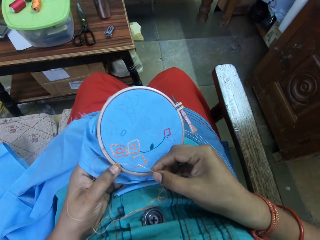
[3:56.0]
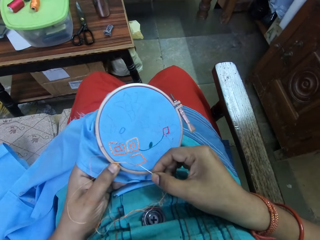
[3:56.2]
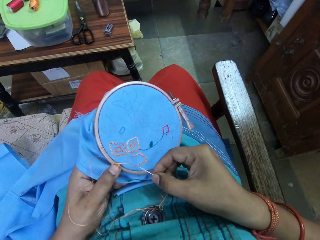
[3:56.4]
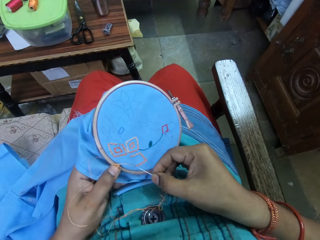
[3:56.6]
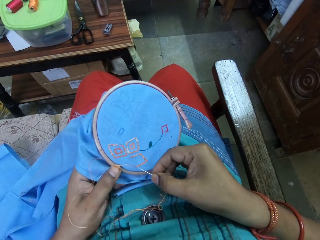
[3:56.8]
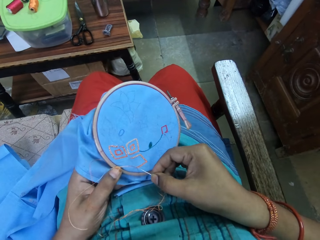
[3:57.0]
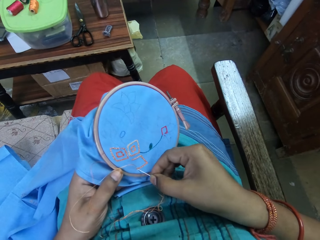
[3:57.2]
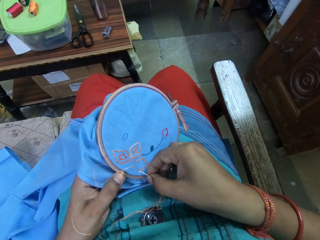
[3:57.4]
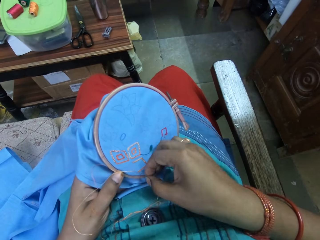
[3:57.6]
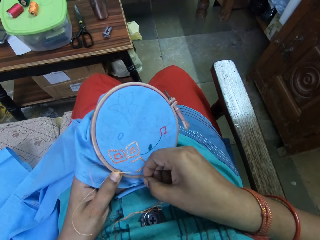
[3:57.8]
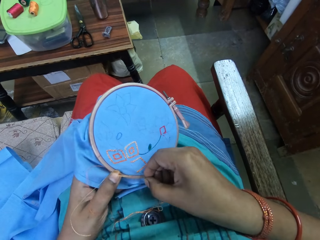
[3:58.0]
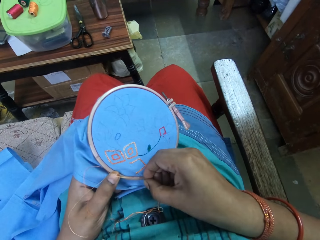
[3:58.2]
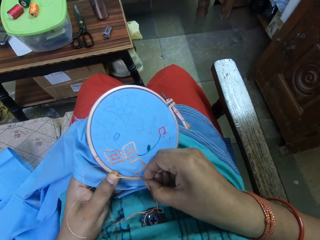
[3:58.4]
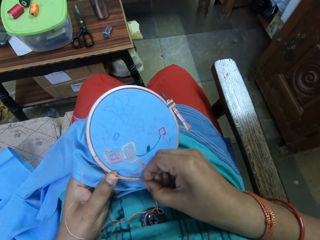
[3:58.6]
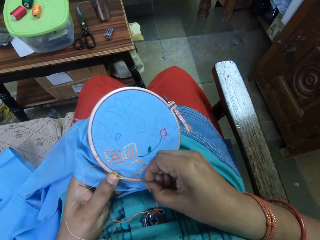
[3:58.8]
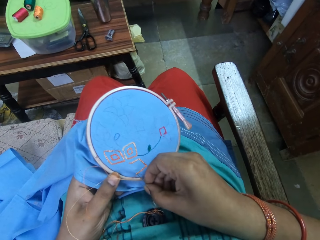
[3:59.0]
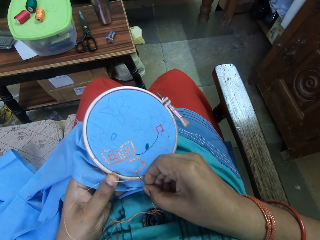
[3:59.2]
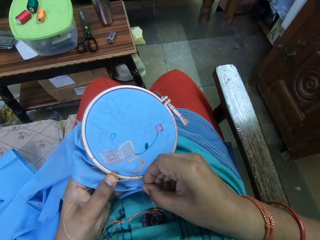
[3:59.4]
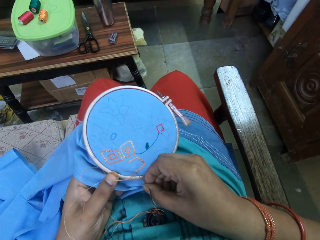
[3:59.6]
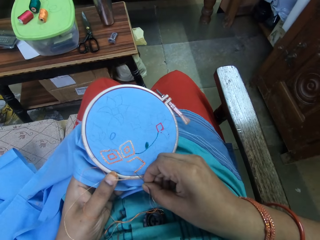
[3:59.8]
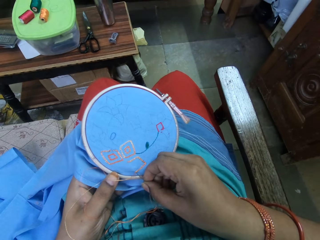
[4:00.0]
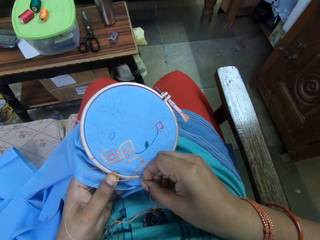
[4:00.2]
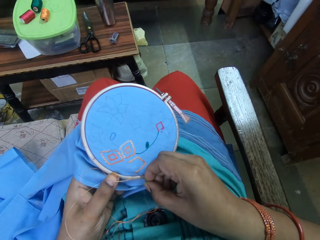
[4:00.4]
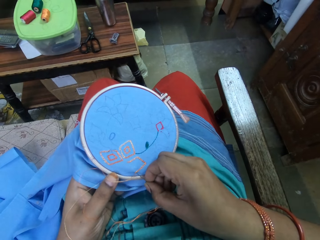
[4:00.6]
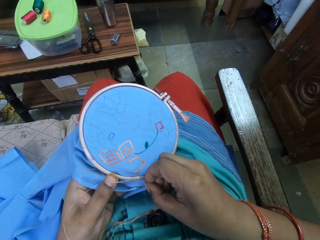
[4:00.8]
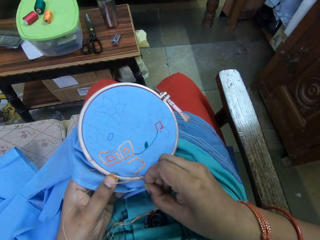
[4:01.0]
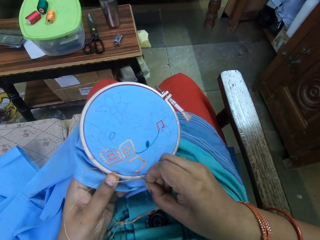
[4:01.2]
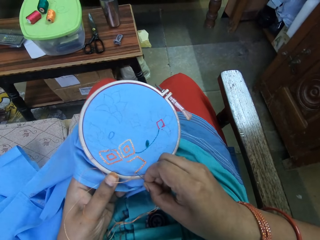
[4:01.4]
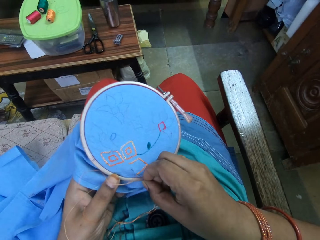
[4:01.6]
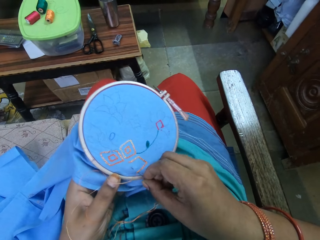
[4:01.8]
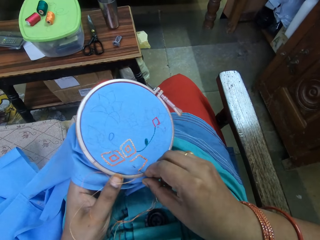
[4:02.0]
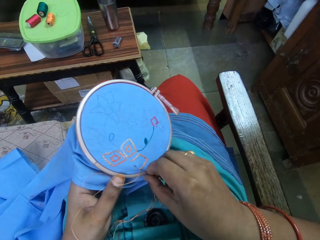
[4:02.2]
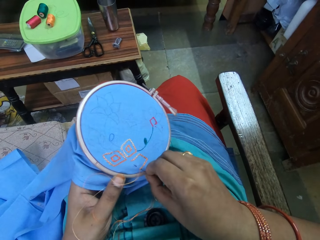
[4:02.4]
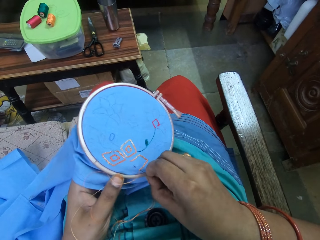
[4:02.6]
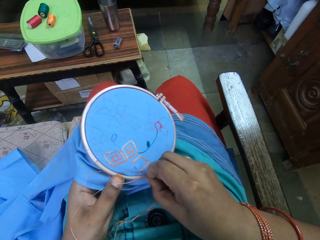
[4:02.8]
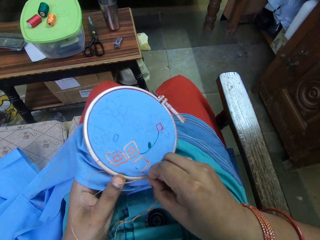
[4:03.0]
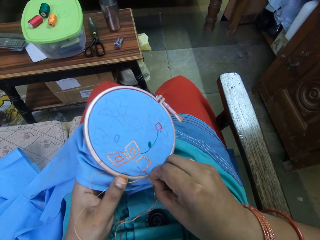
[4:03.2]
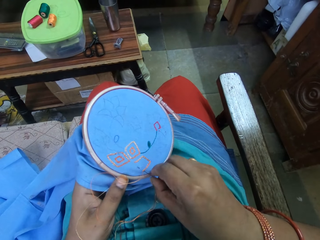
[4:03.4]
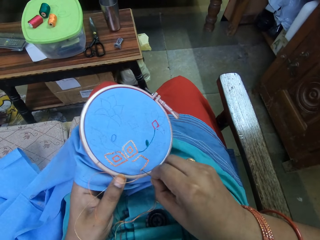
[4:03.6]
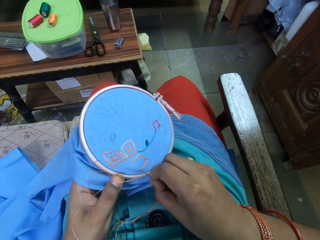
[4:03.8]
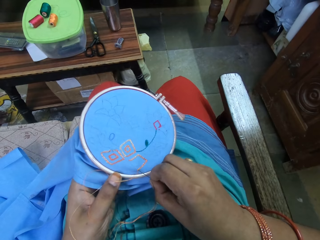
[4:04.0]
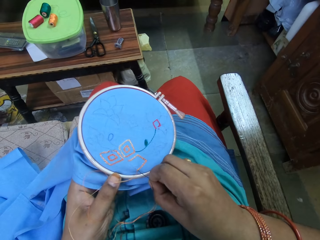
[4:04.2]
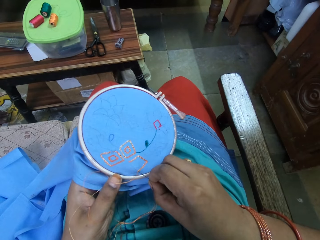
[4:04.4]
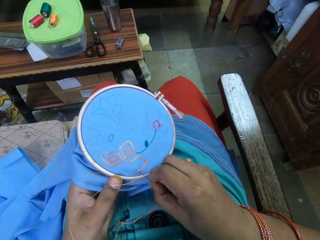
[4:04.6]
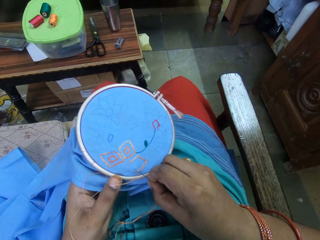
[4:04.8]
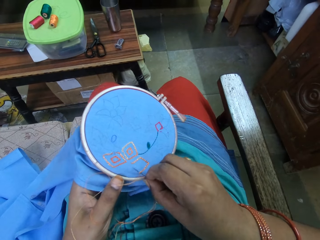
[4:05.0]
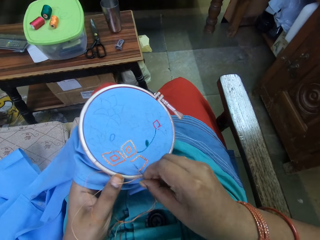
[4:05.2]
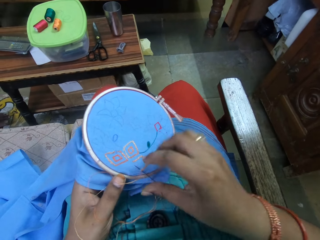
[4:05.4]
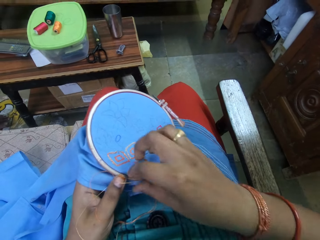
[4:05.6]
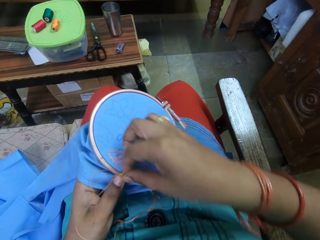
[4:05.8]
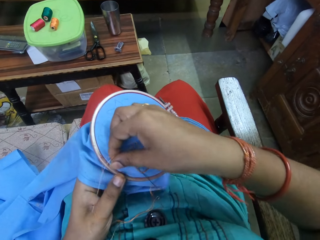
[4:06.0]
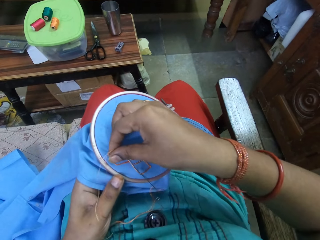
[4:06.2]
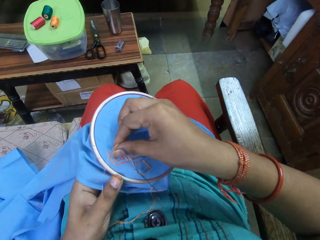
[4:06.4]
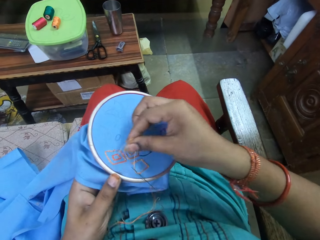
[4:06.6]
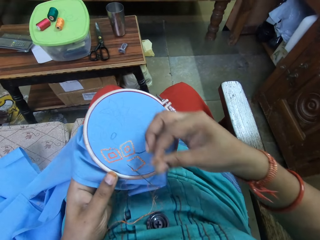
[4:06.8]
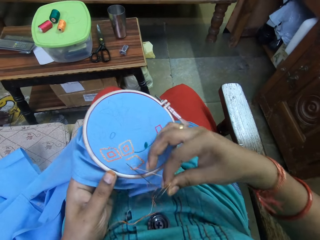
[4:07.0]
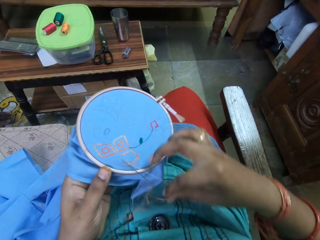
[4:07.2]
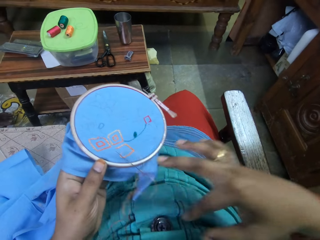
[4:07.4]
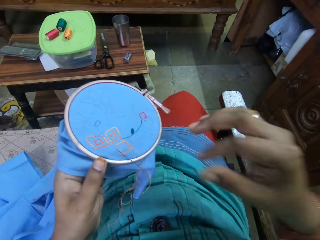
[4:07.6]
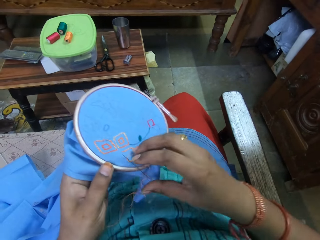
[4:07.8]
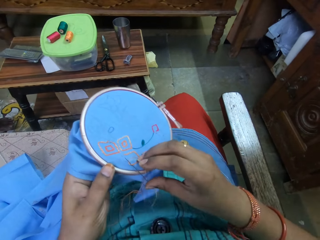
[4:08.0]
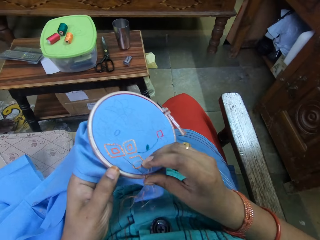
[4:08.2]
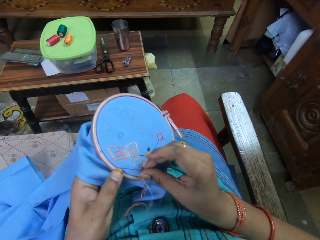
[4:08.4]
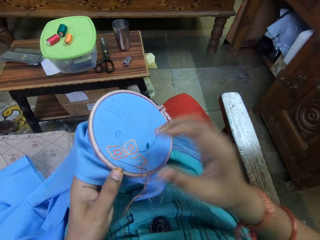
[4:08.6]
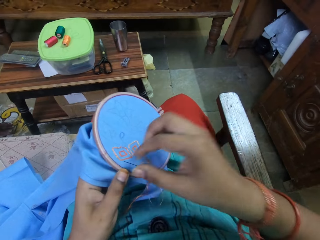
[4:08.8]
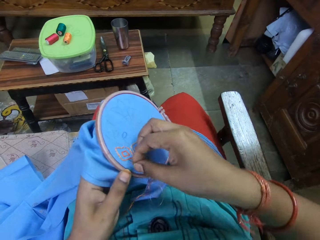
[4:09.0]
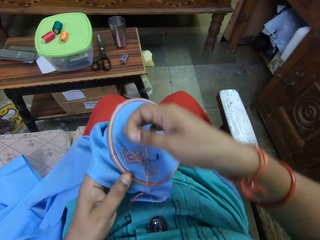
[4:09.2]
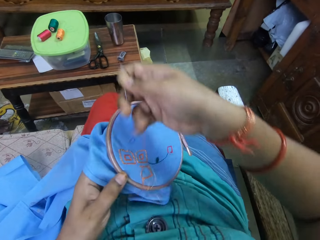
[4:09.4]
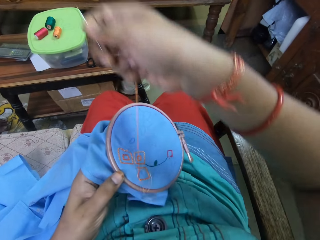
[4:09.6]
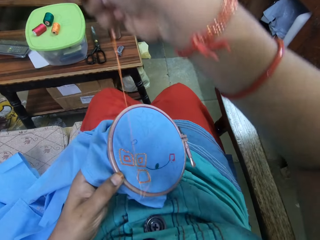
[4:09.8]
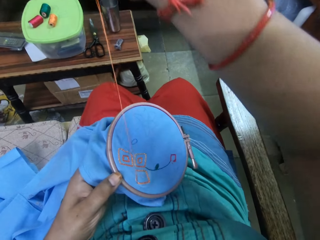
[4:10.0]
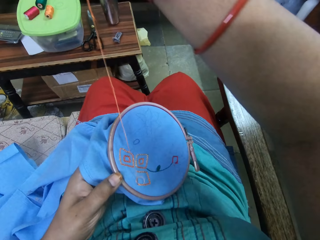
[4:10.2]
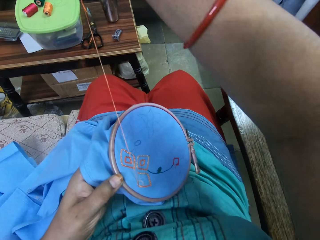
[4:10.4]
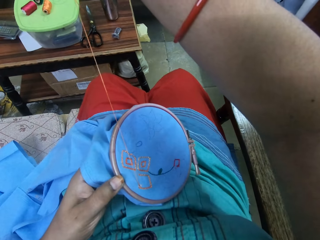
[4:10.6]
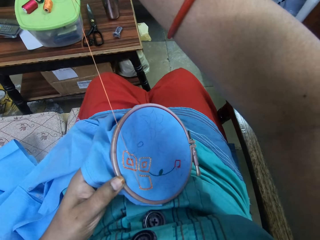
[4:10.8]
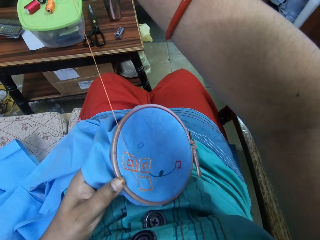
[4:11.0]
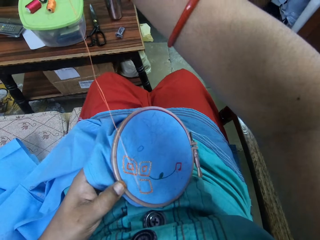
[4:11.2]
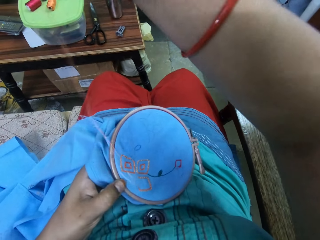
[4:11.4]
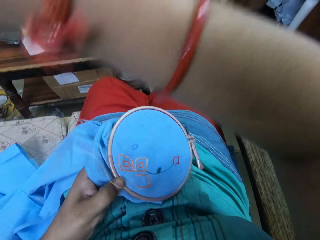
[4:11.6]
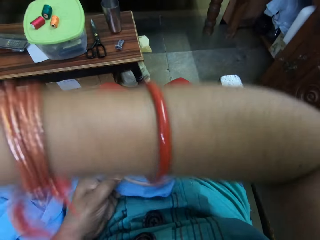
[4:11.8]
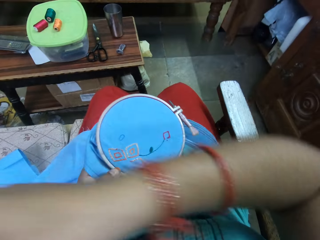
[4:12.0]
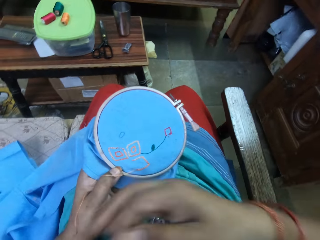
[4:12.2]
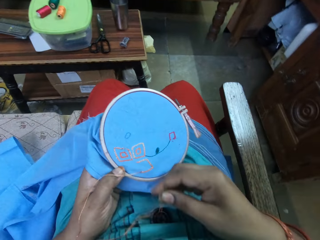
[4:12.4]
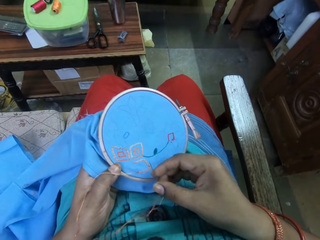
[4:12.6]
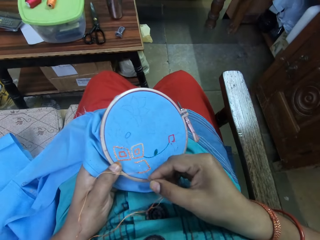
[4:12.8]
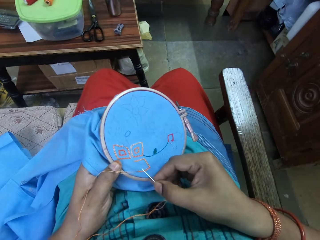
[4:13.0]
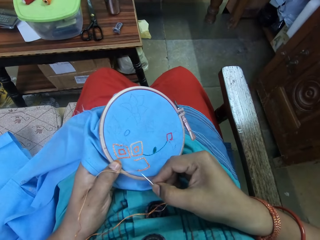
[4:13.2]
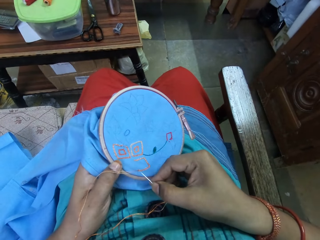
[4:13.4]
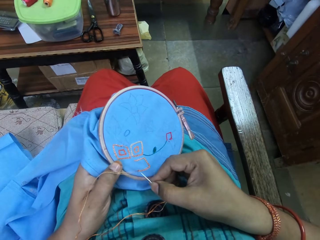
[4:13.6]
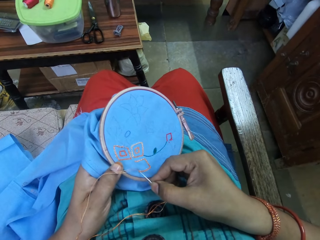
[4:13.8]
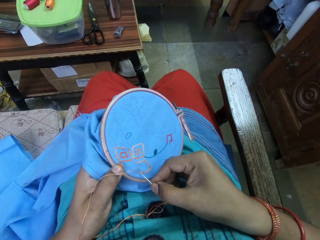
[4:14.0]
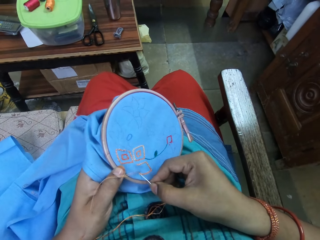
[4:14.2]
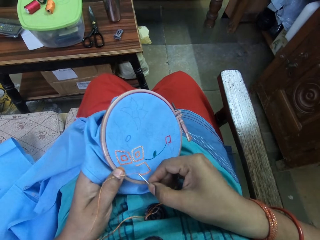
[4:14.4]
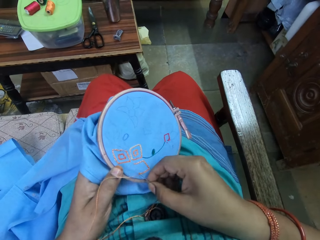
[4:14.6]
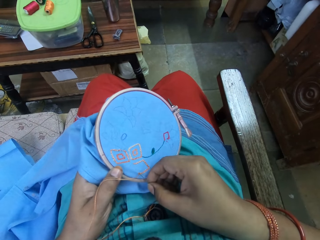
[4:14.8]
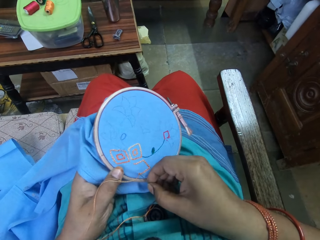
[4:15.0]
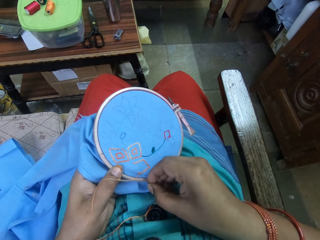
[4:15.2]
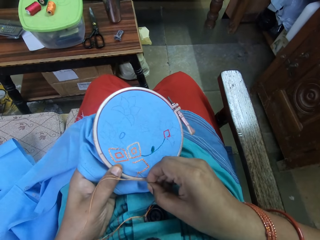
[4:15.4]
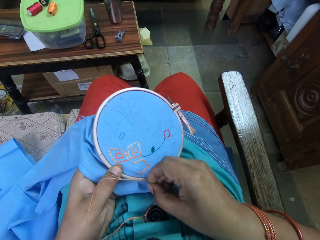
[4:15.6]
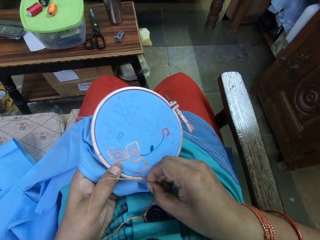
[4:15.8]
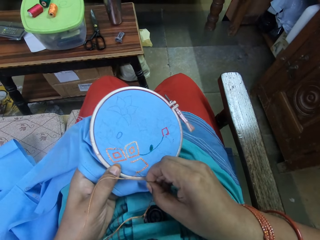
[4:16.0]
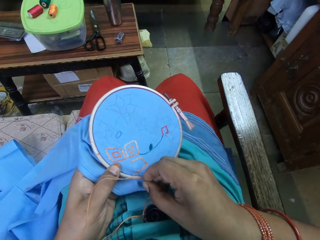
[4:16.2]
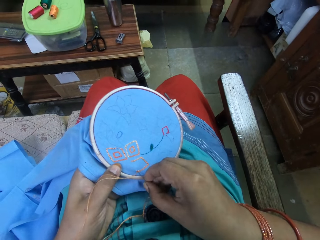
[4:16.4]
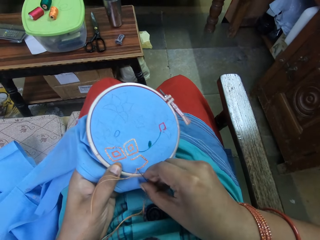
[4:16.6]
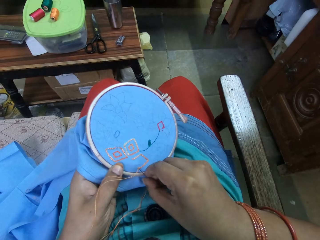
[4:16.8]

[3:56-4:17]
The camera wearer stitches a thread. They pull the thread. They stitch the thread.
